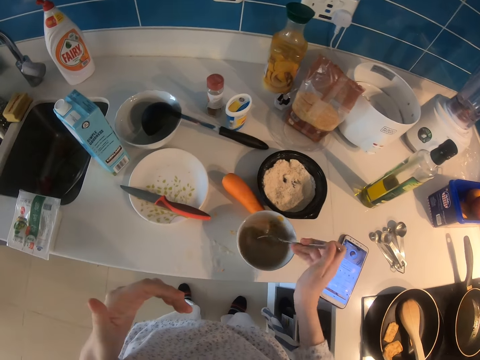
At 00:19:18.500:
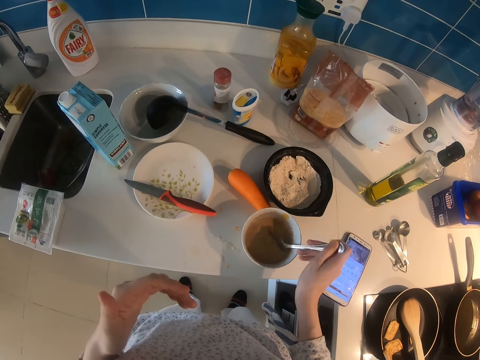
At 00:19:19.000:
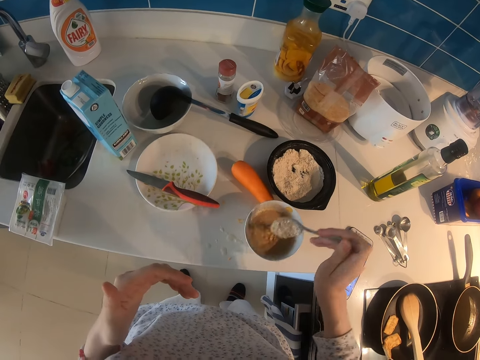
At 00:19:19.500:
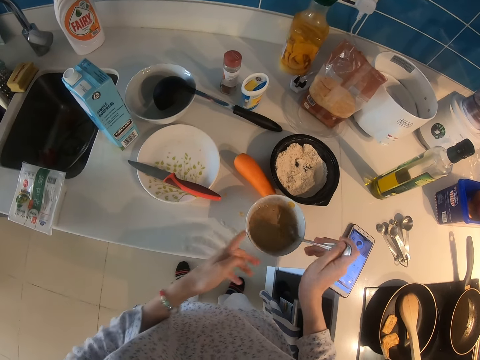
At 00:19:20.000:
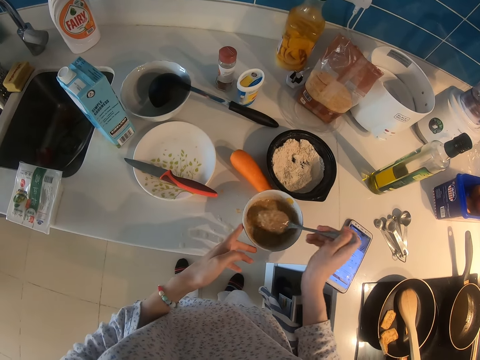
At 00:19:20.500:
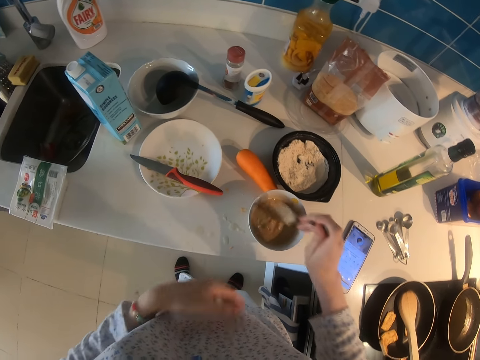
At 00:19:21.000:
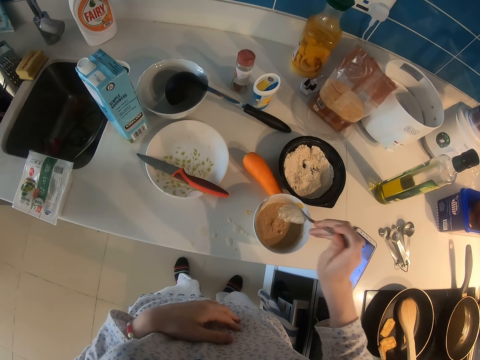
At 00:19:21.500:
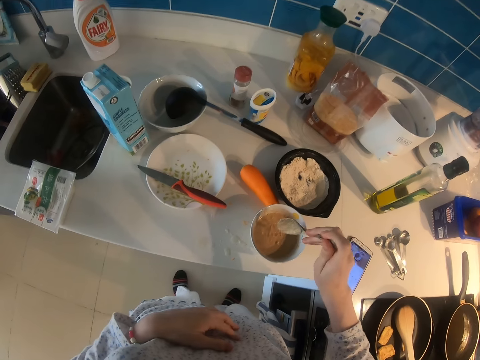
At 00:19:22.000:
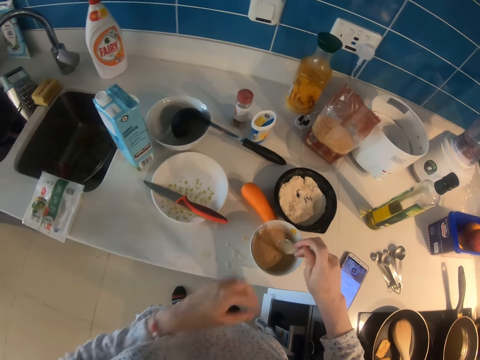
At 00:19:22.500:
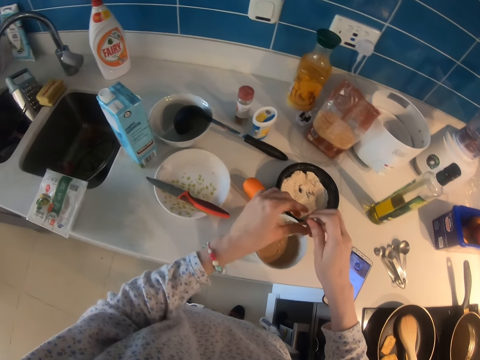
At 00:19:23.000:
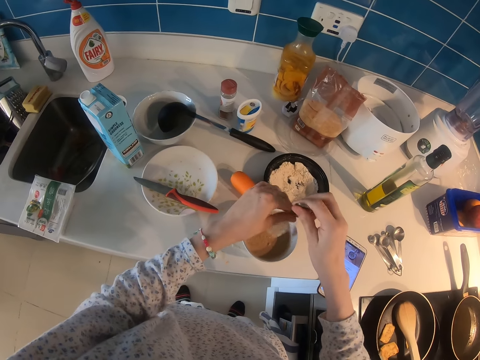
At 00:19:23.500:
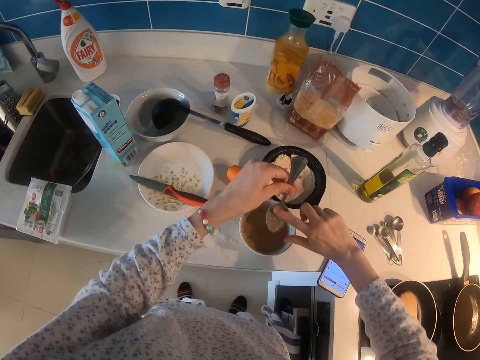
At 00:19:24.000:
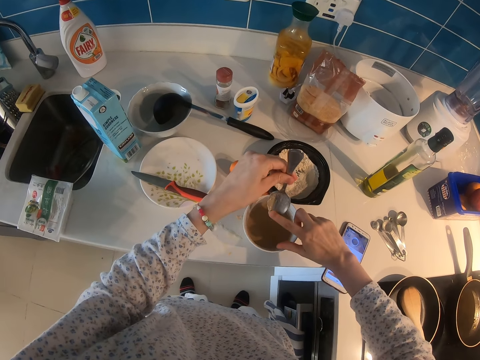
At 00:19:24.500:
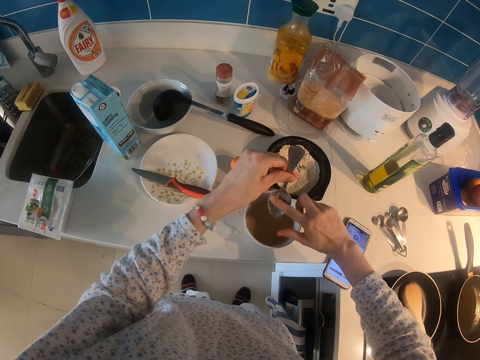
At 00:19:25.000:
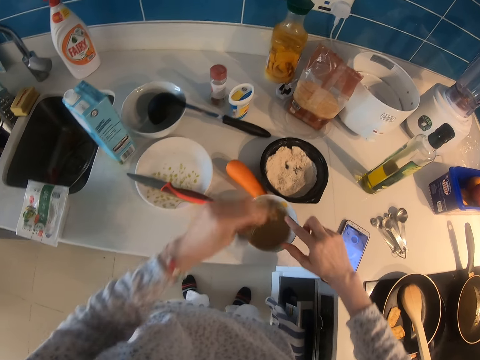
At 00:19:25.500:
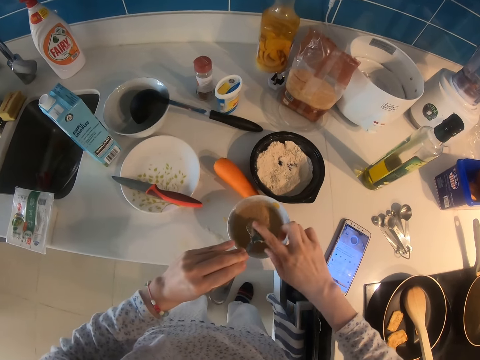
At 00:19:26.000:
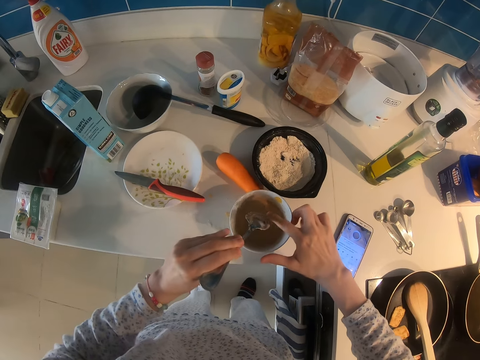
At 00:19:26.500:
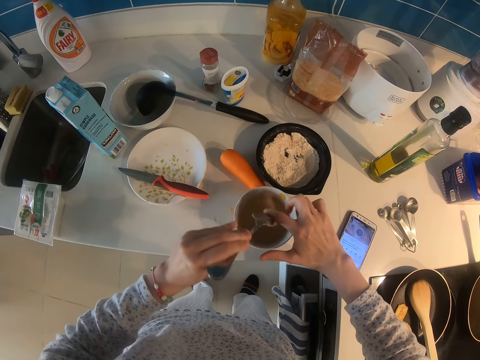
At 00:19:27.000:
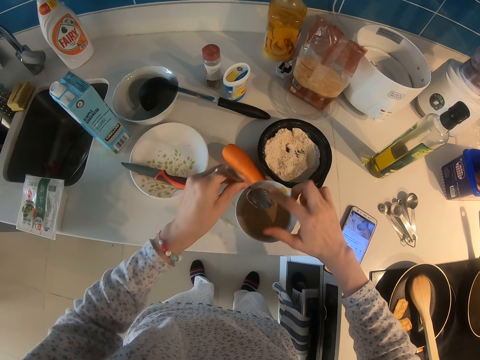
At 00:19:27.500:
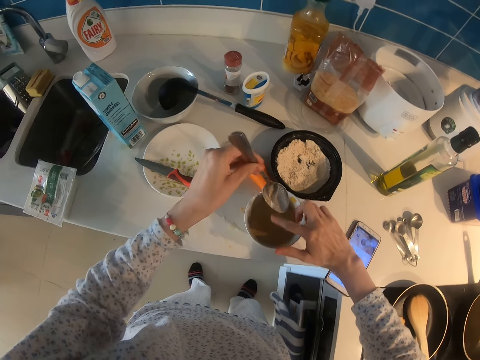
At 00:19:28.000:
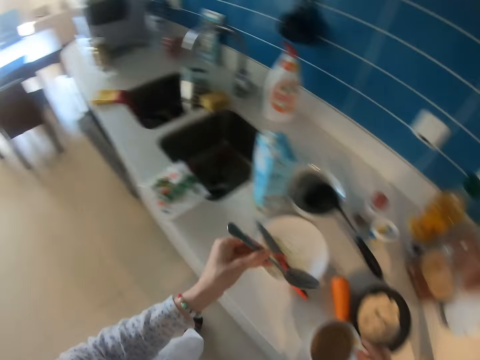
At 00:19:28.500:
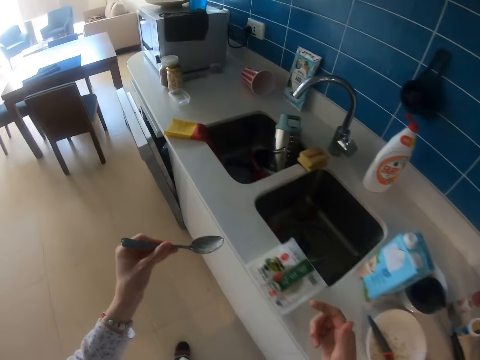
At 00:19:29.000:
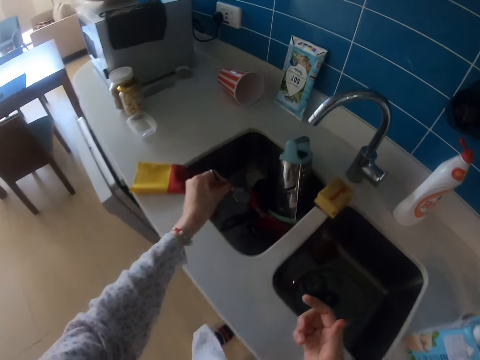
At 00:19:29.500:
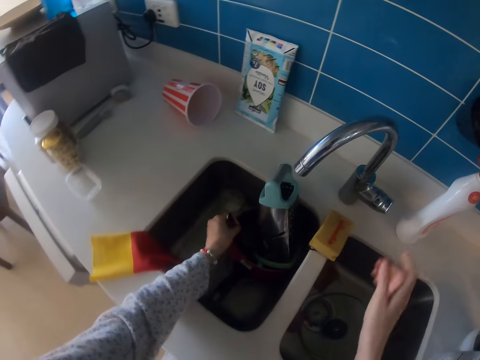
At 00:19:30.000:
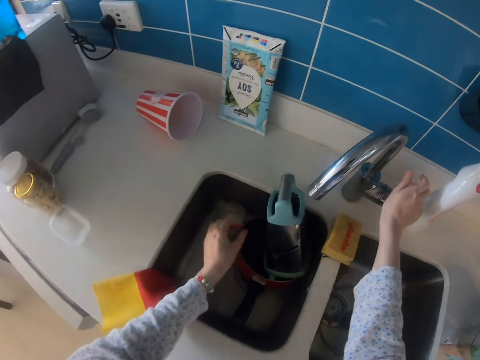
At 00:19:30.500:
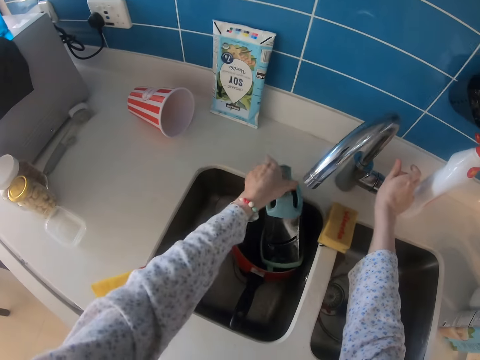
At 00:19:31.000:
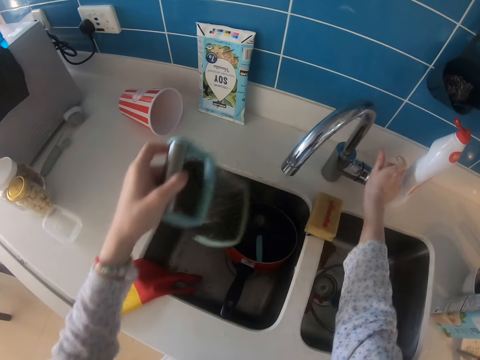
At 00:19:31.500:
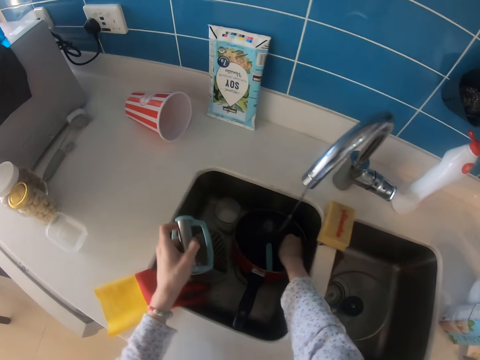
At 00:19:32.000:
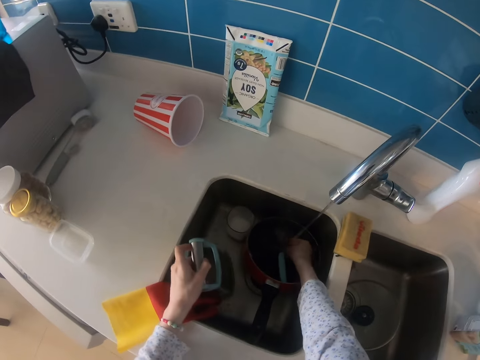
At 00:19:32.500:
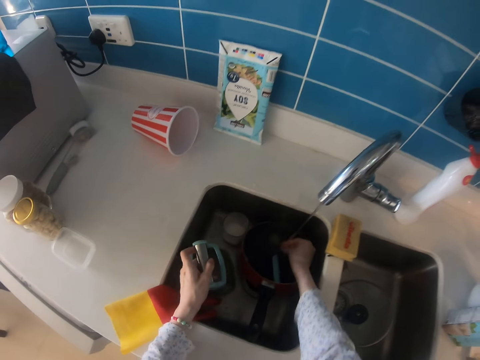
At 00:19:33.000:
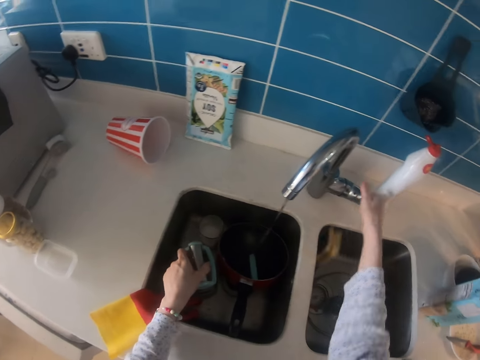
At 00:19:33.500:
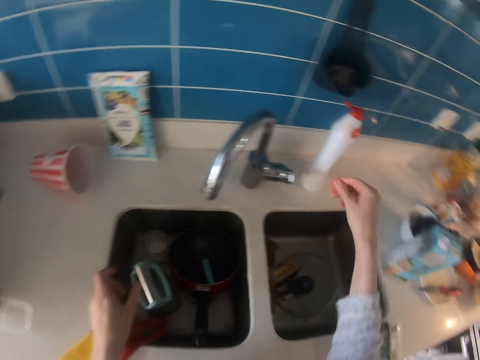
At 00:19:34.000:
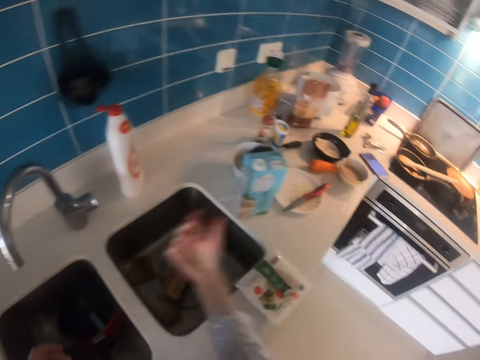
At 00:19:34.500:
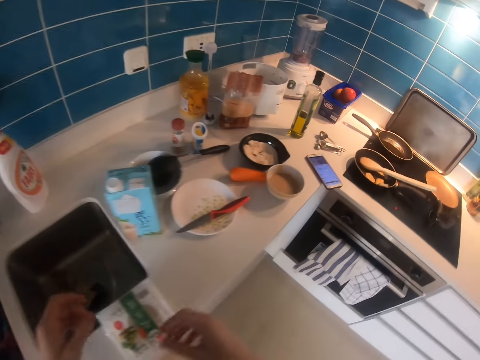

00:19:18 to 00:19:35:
The camera wearer touches the cup. They shake the spoon. They pass the spoon to the left hand. They rub the mixture from the spoon with the finger. They step forward. They put the spoon in the sink. They open the tap. They pick the grater. They move the grater. They clean the hand. They put the grater in the sink. They close the tap. They shake the hand. They step forward.

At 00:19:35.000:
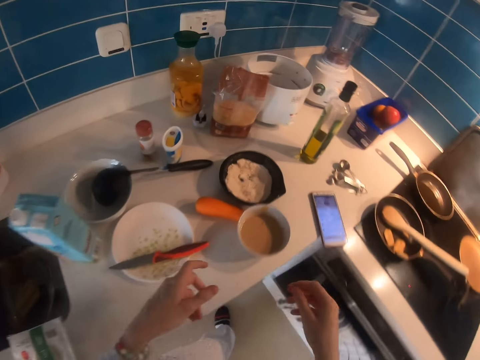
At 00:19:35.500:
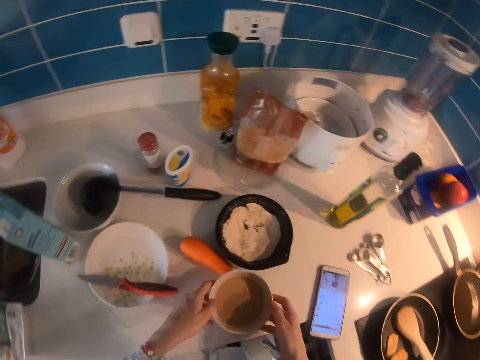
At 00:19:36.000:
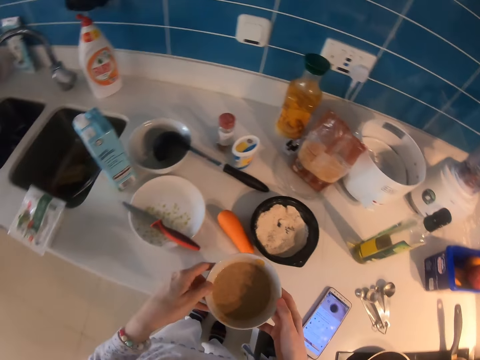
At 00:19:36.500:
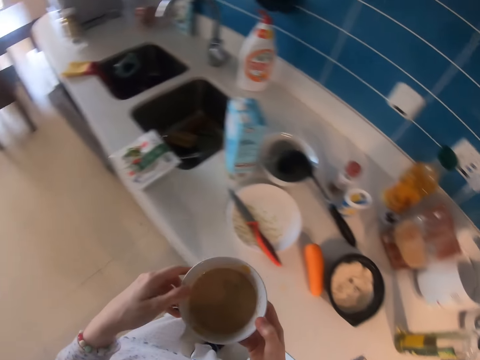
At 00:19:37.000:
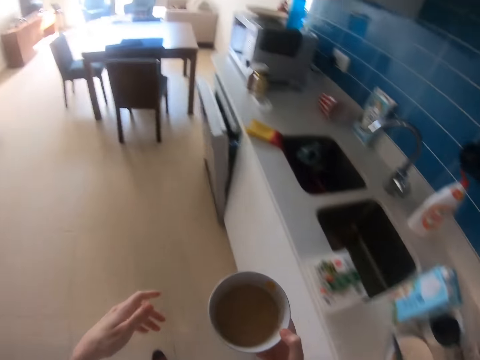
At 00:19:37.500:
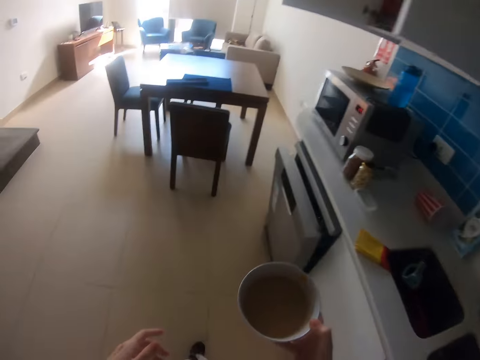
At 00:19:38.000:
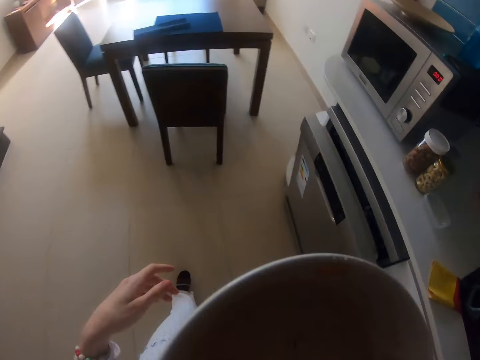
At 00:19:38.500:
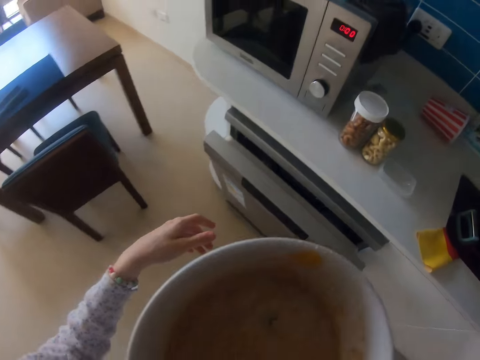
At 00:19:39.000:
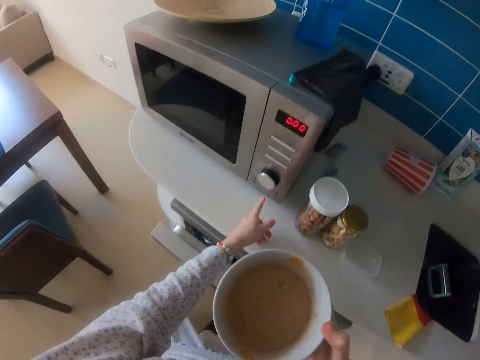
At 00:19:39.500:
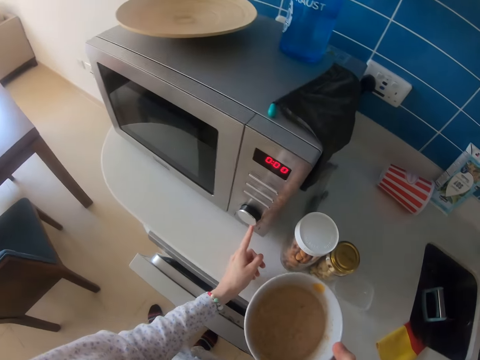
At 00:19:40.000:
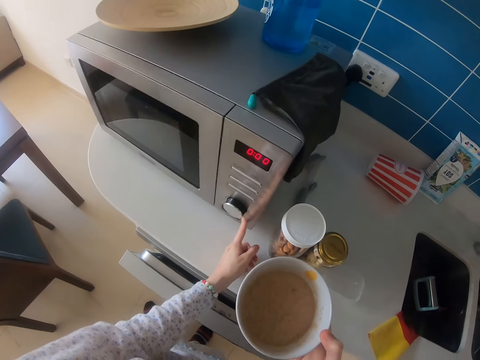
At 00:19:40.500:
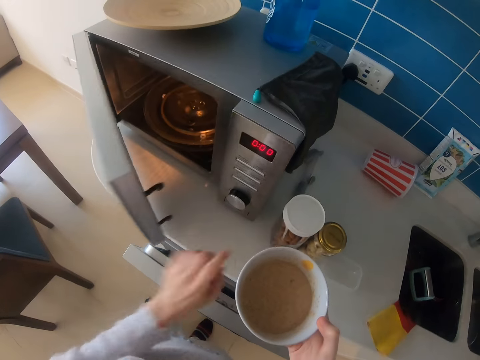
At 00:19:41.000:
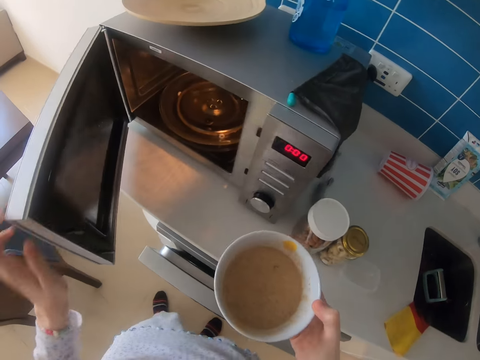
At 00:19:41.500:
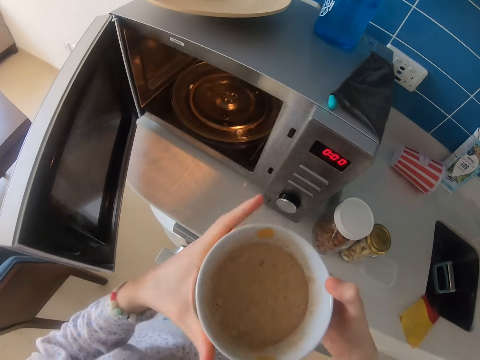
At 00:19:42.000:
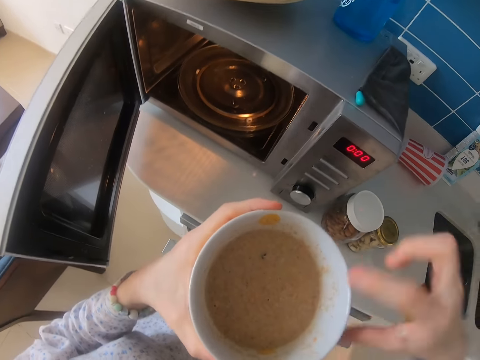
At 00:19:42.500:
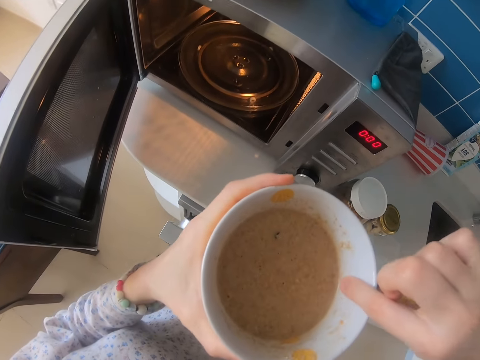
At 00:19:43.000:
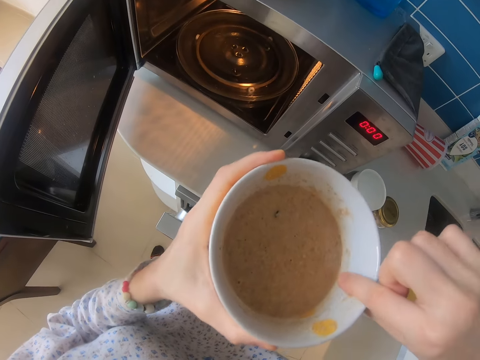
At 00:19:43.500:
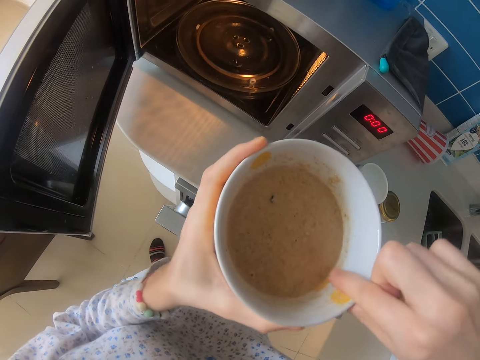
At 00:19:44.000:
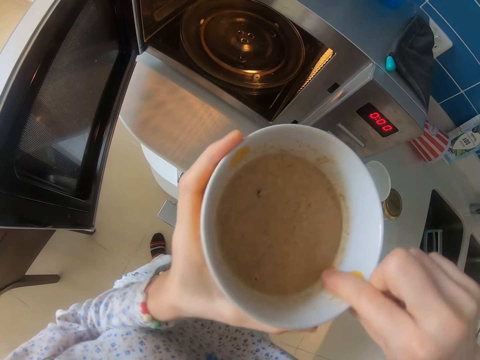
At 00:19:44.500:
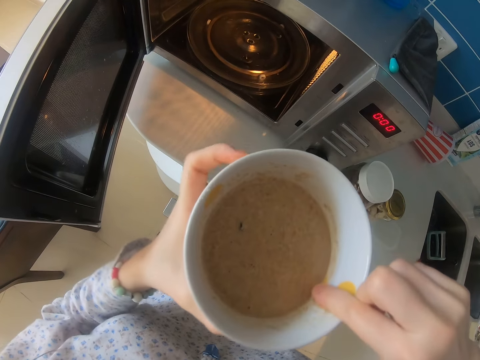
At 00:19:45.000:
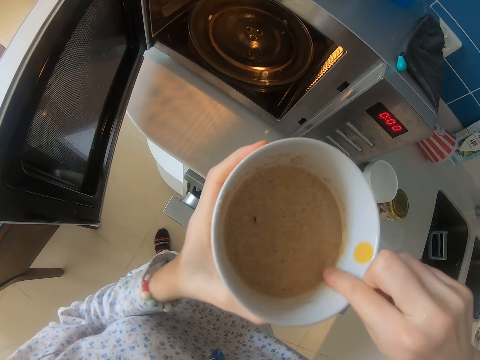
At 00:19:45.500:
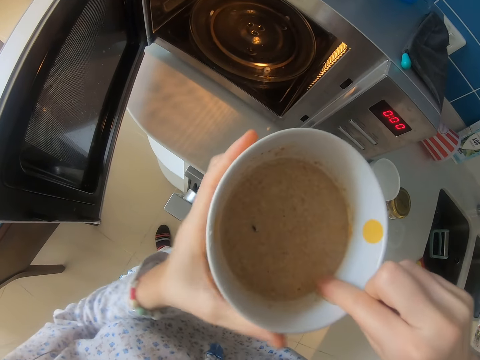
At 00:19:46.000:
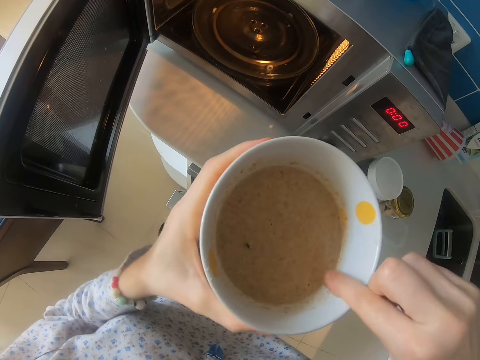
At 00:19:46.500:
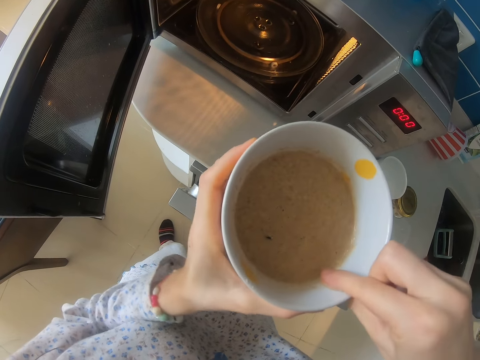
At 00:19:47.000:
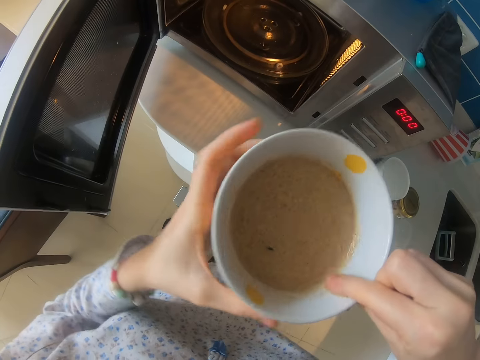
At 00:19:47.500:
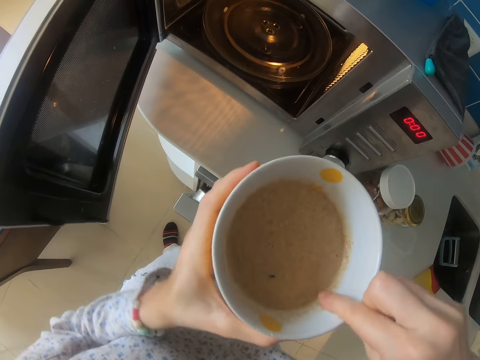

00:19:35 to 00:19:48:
The camera wearer picks the bowl. They step forward. They move the bowl. They drink the mixture. They open the microwave. They operate the microwave. They pass the bowl to the left hand. They rub the mixture on the bowl.
